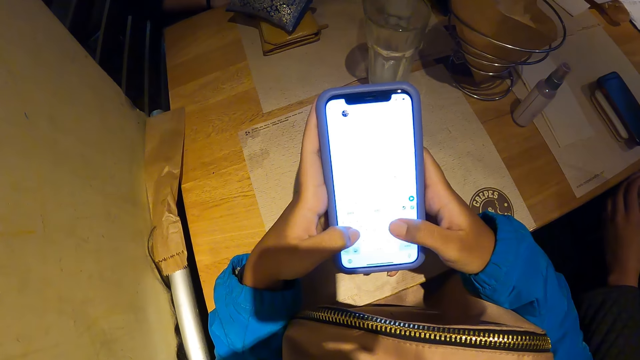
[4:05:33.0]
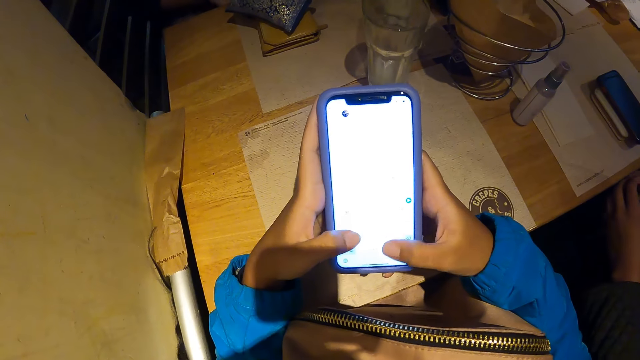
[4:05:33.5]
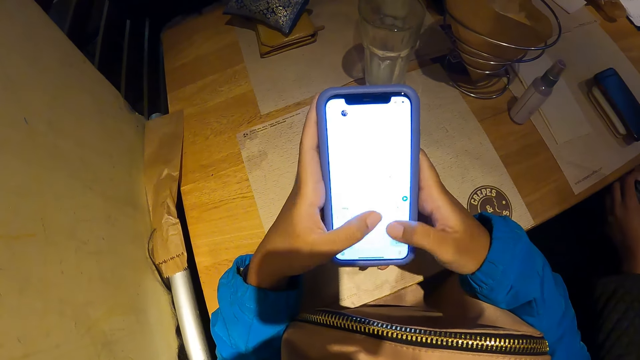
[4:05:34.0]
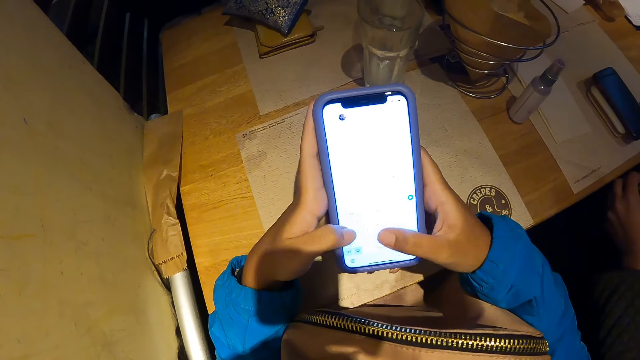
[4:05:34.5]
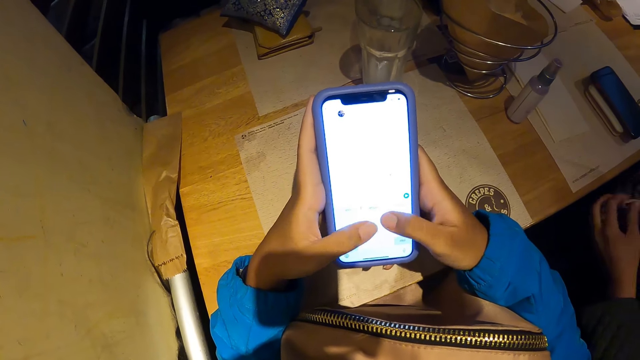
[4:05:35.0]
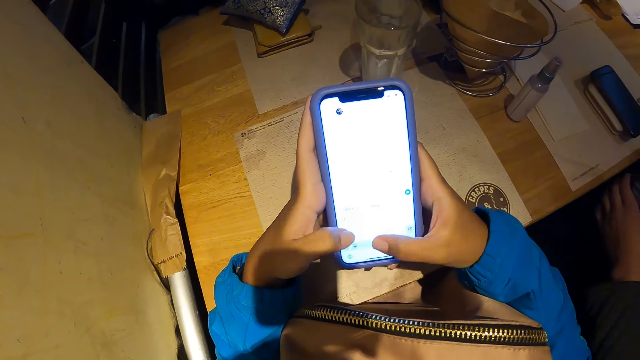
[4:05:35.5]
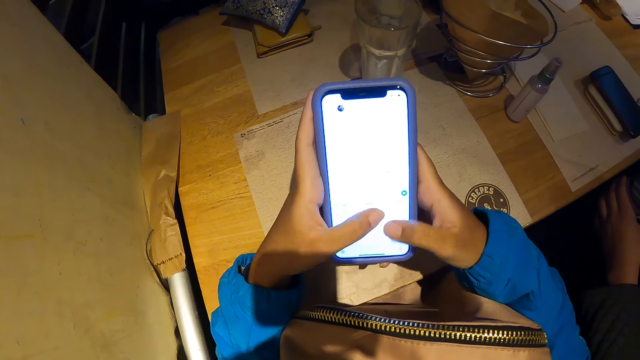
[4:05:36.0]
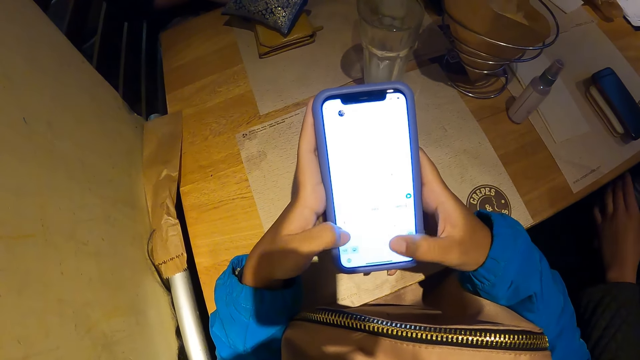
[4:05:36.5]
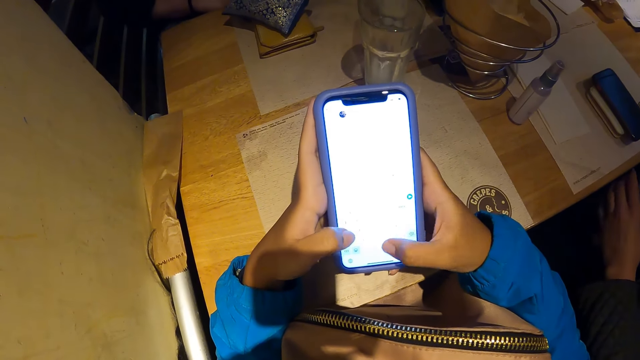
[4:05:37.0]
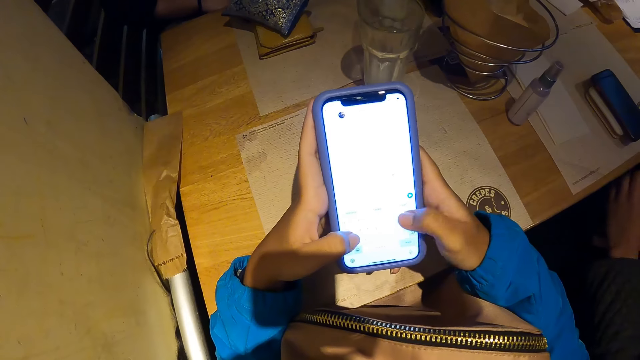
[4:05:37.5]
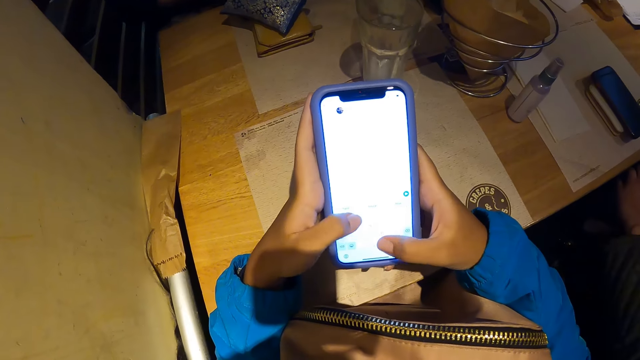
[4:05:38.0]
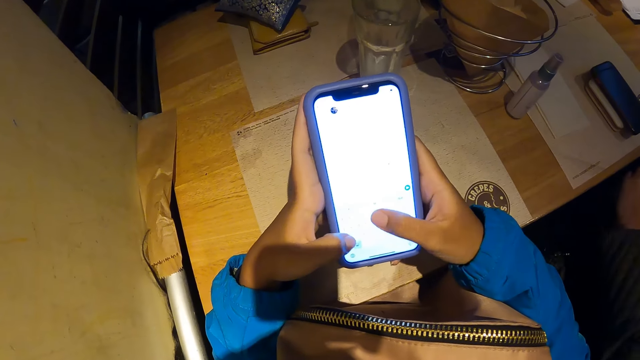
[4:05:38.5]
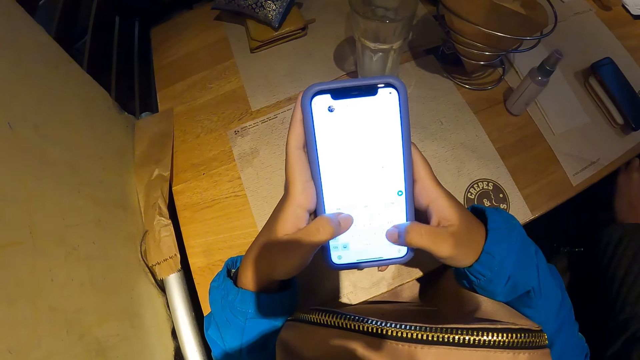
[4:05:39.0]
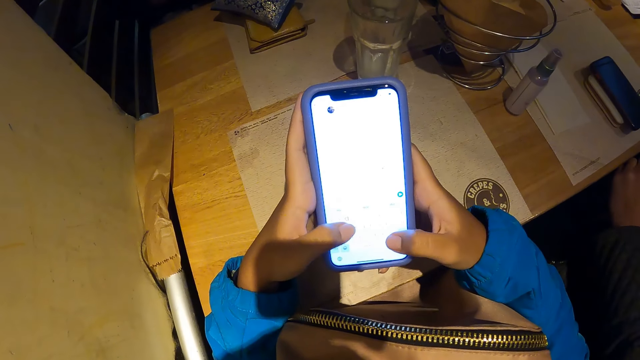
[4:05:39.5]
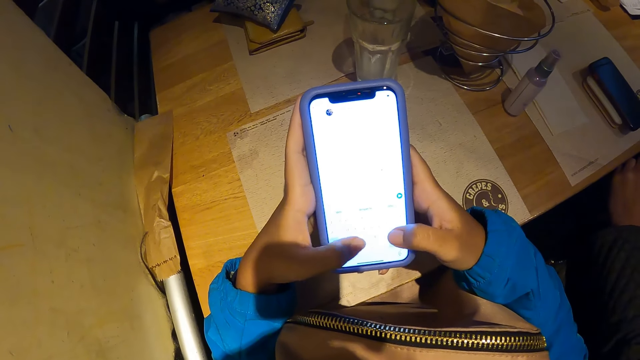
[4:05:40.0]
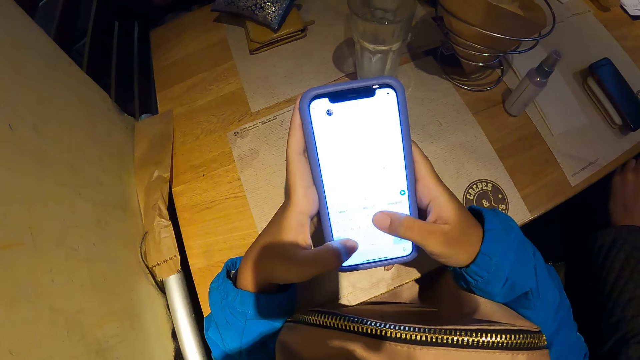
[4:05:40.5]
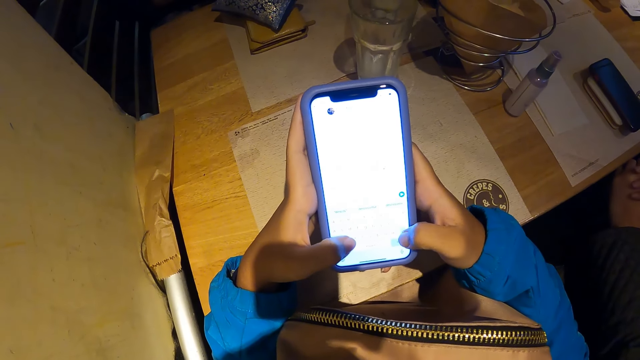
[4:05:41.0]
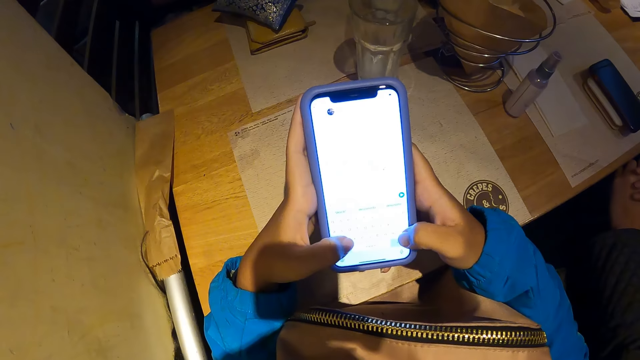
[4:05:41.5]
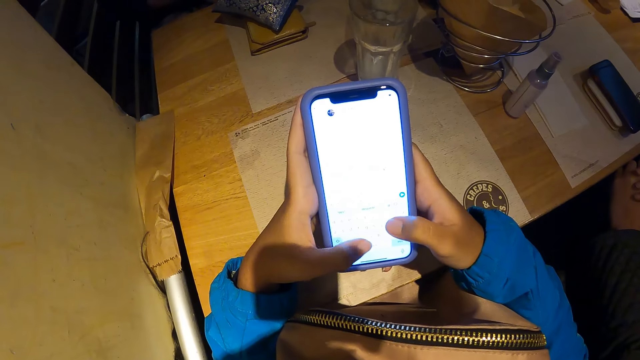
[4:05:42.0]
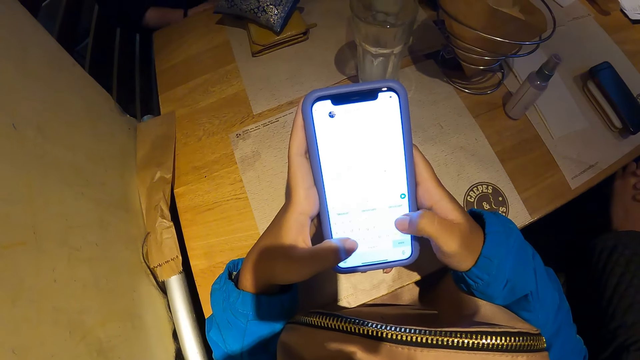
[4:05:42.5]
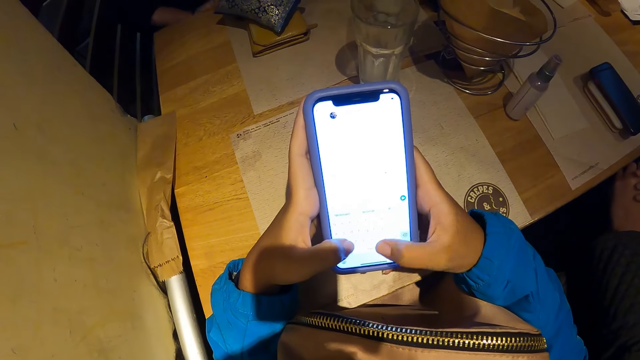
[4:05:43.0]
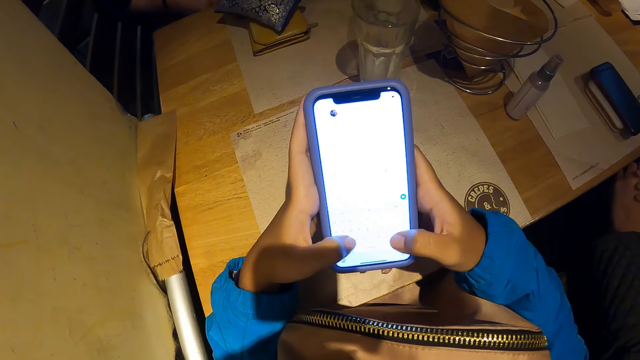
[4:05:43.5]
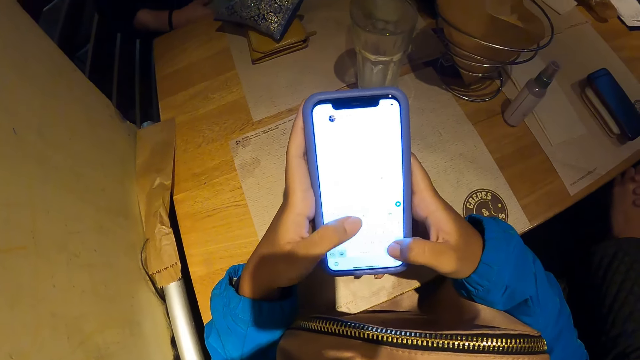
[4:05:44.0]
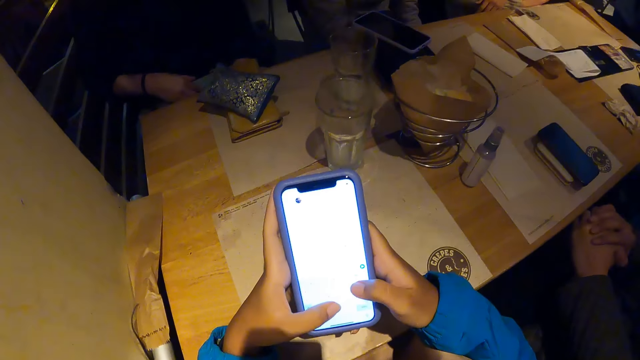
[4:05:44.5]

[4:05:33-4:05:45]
A person touches the bottle. The person touches the hand. Another person moves the right hand.

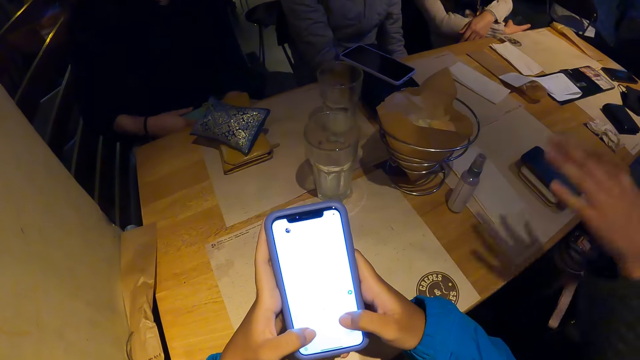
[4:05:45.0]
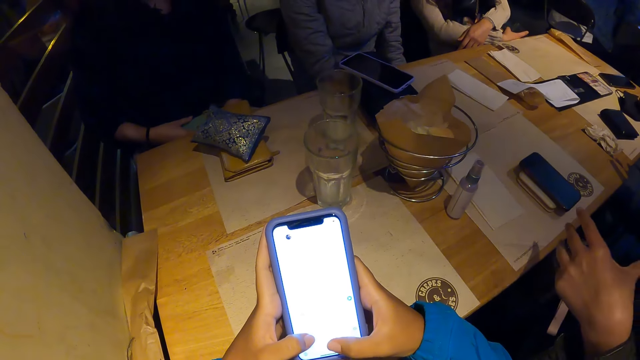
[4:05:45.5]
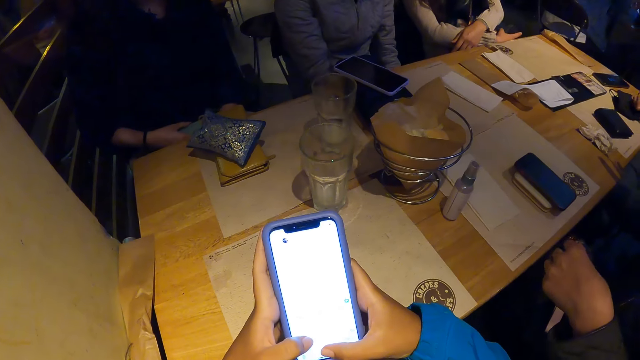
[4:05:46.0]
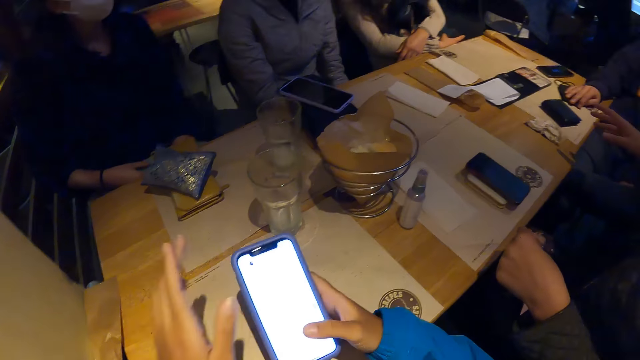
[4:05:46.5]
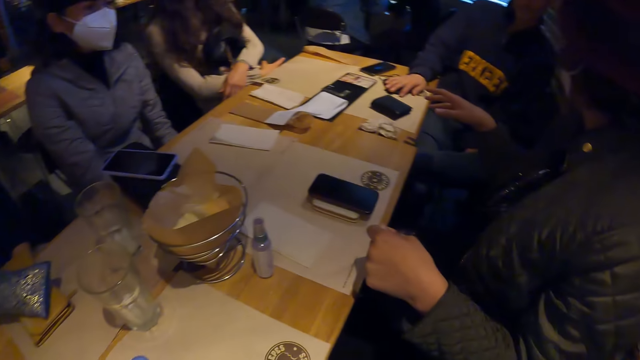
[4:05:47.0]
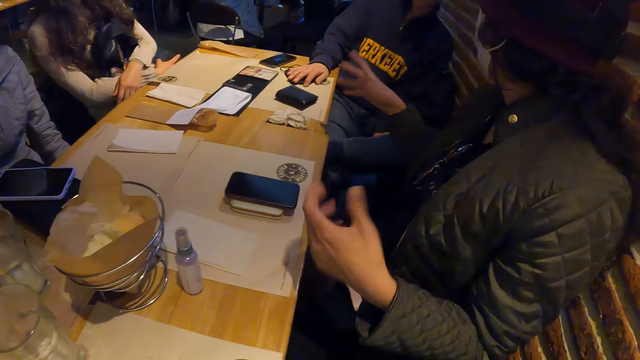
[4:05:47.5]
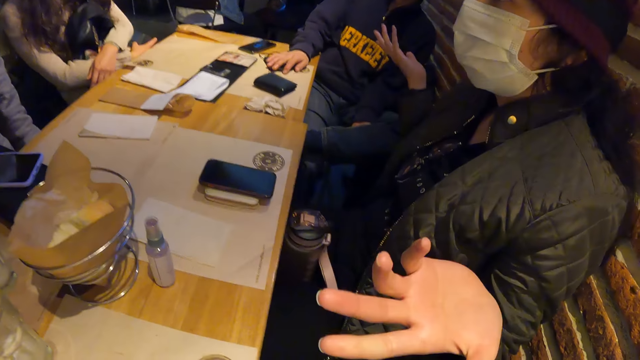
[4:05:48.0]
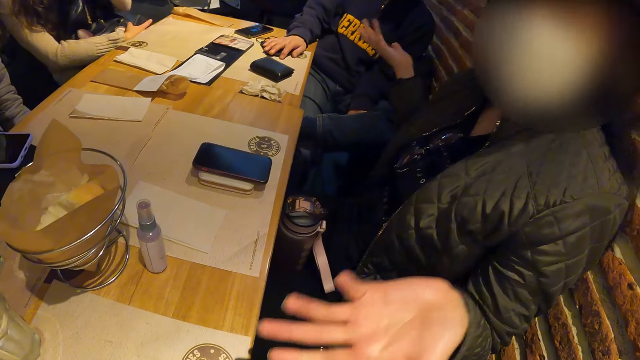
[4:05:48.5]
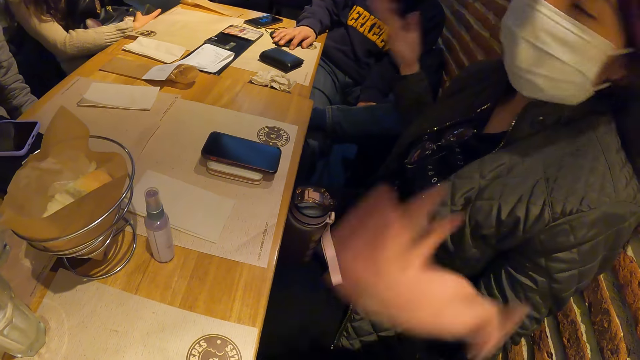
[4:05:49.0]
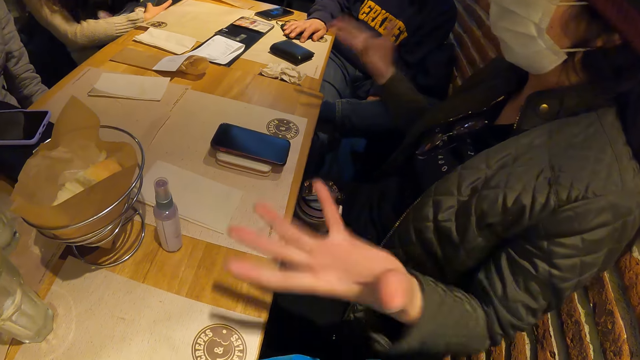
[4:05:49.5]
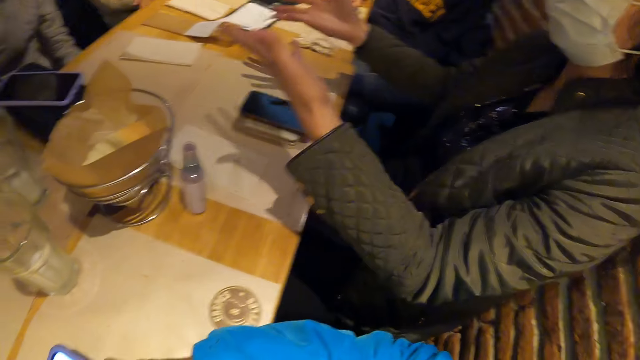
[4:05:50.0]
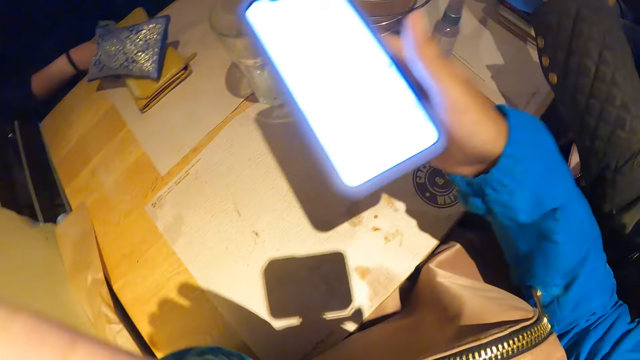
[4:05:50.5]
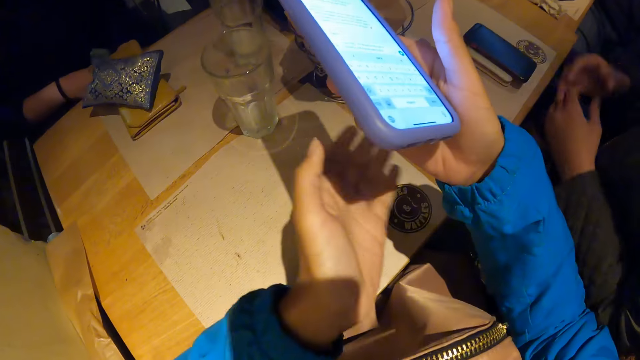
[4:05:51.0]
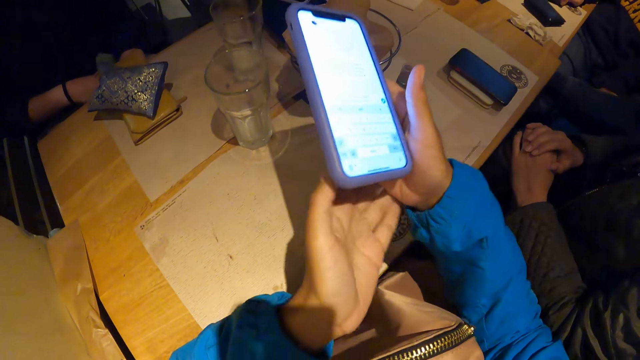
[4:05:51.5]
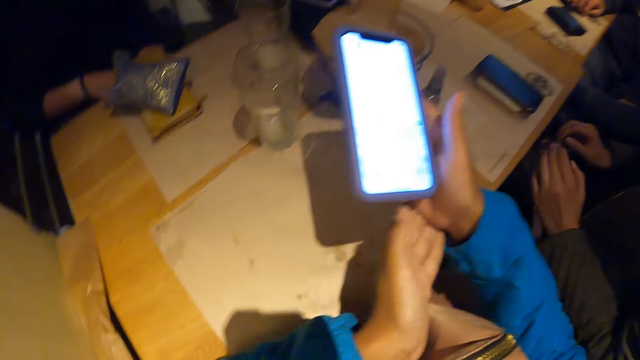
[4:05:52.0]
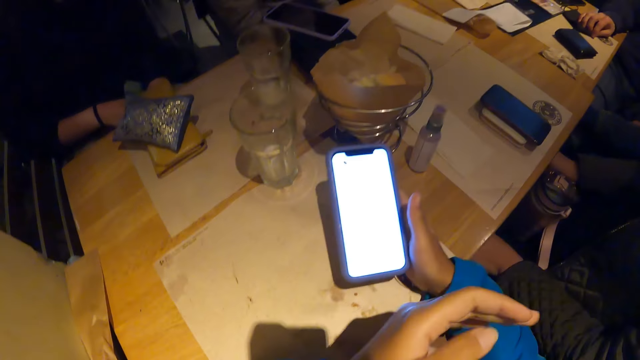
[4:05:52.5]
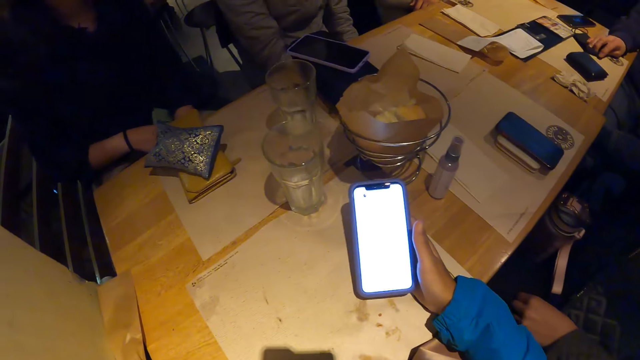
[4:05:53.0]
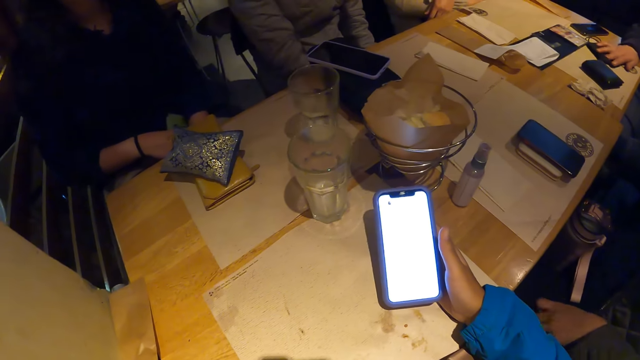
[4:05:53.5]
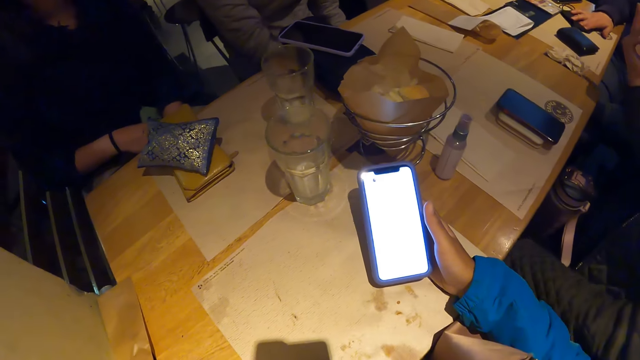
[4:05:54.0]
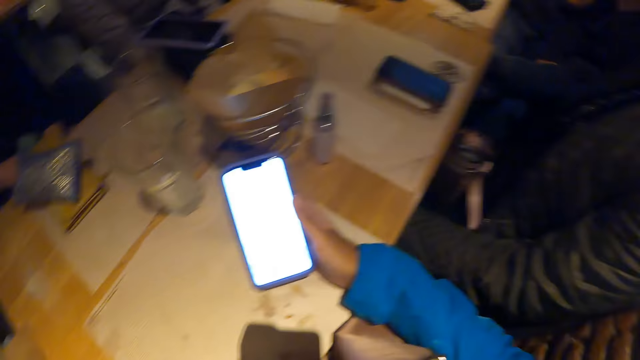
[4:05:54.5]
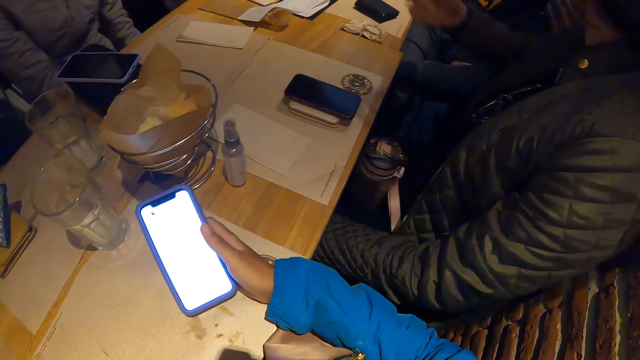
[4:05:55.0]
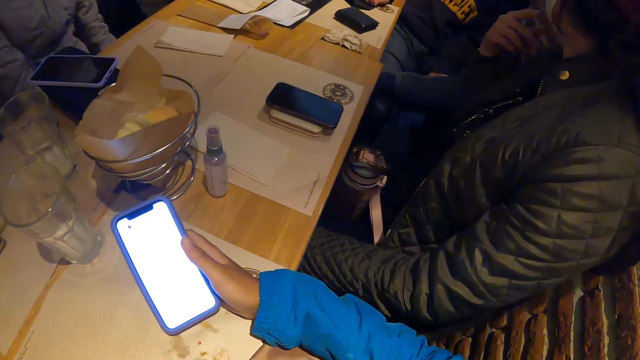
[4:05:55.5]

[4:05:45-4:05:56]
A person moves the hand on the table. The camera wearer moves the left hand from the phone. A woman interacts with the camera wearer and the group of people. Another person moves the hand to the face. The first person moves the hand over the table. The camera wearer scratches the hand. The first person puts the hands together and moves the hand on the thigh. The camera wearer moves the hand from the other.
